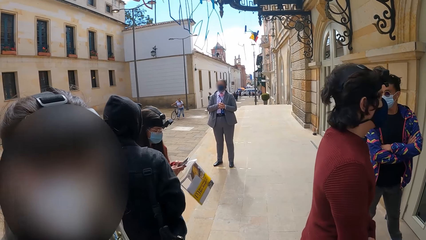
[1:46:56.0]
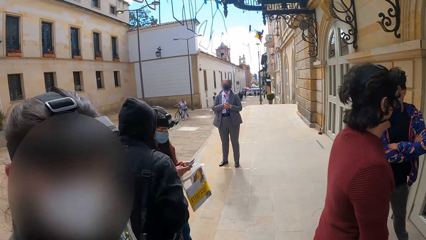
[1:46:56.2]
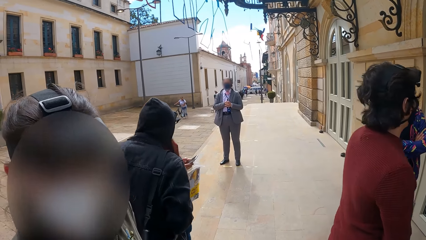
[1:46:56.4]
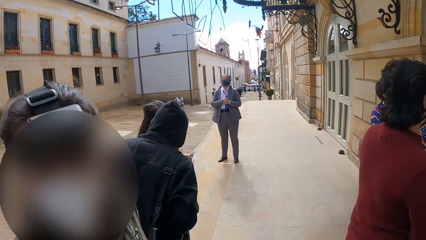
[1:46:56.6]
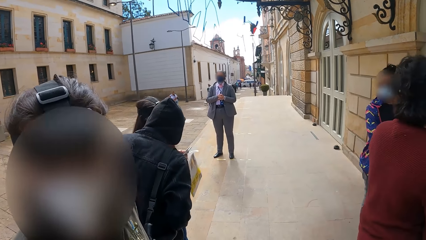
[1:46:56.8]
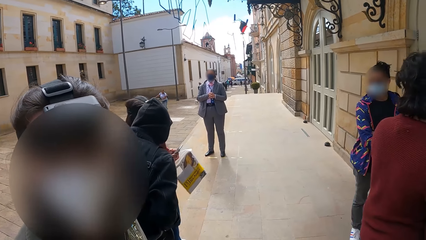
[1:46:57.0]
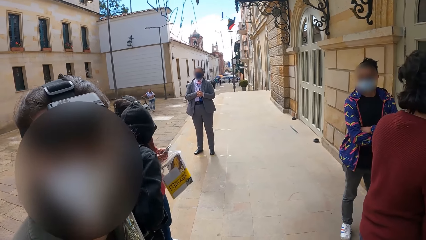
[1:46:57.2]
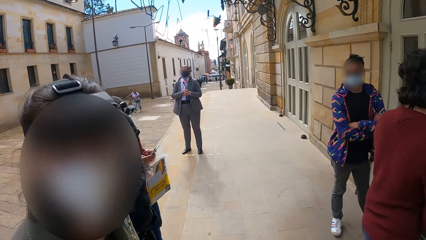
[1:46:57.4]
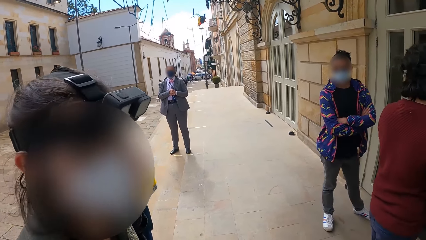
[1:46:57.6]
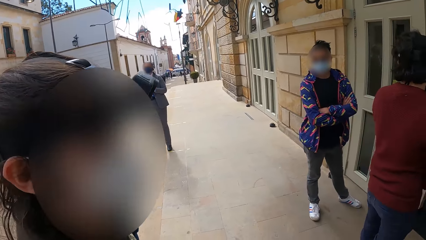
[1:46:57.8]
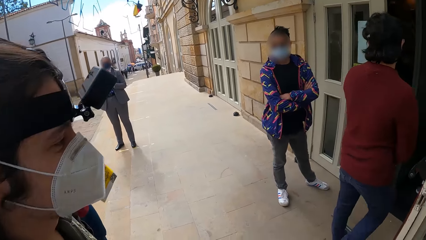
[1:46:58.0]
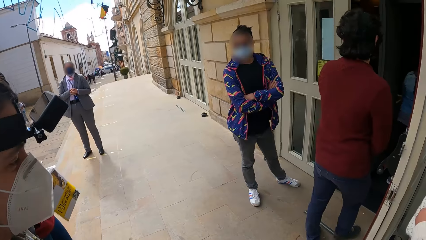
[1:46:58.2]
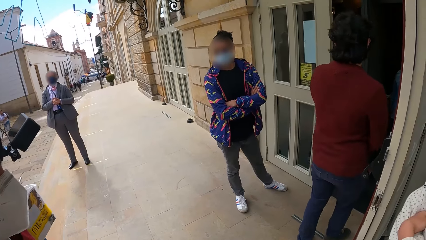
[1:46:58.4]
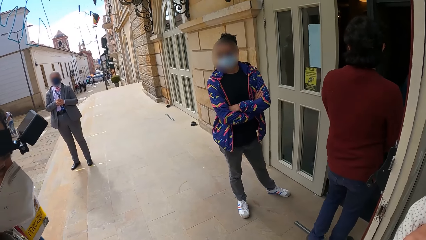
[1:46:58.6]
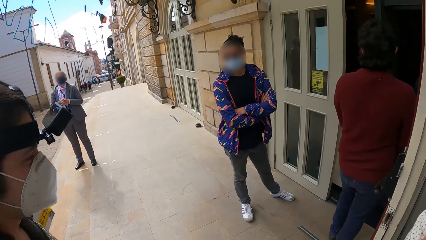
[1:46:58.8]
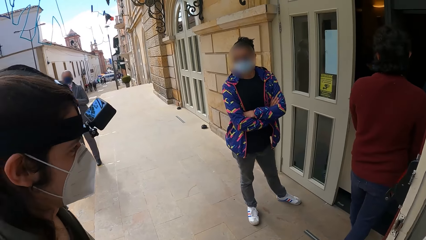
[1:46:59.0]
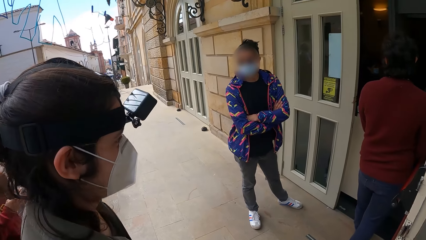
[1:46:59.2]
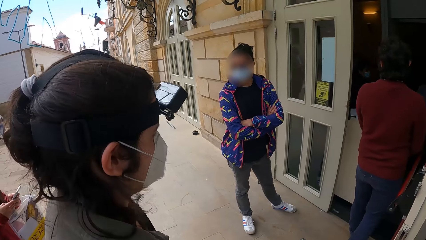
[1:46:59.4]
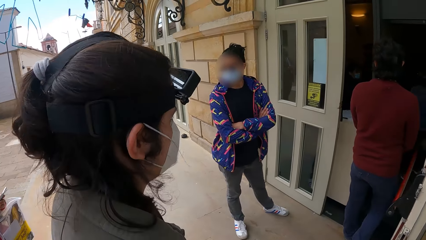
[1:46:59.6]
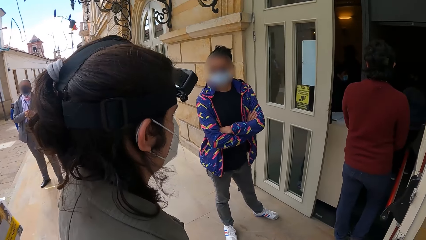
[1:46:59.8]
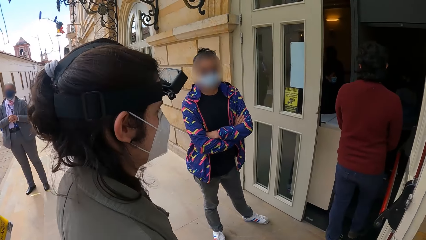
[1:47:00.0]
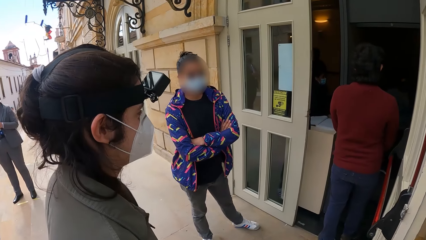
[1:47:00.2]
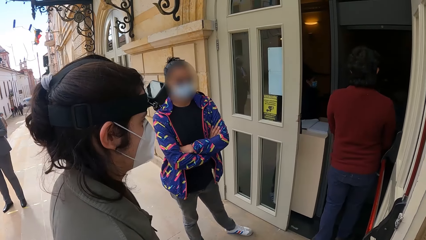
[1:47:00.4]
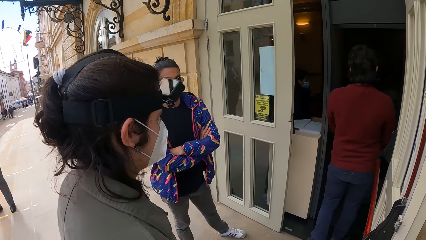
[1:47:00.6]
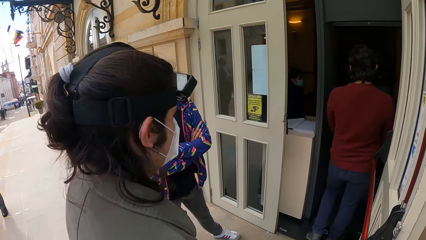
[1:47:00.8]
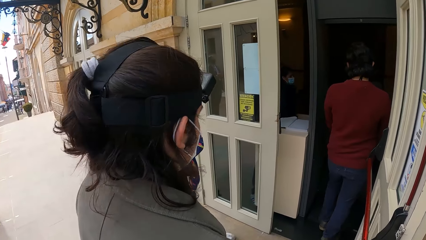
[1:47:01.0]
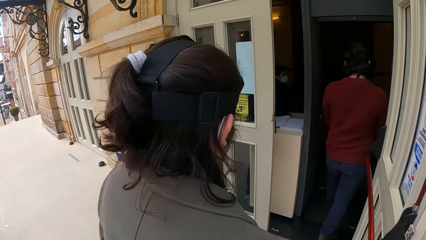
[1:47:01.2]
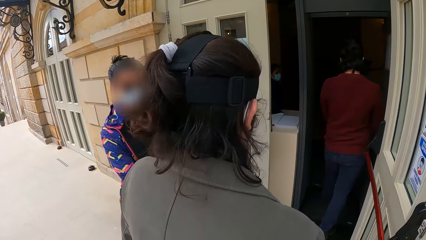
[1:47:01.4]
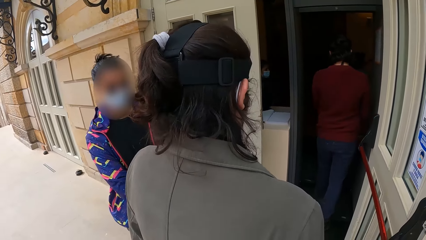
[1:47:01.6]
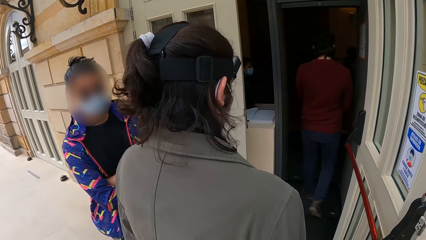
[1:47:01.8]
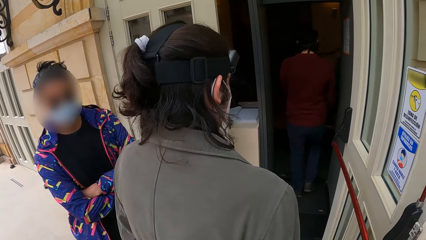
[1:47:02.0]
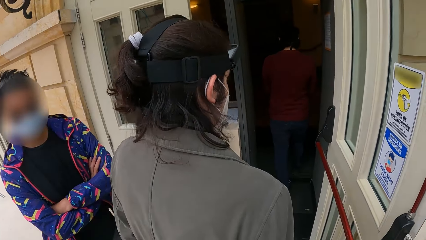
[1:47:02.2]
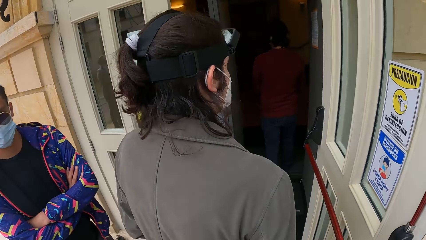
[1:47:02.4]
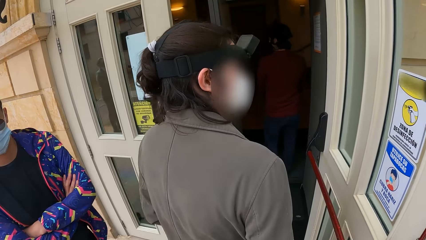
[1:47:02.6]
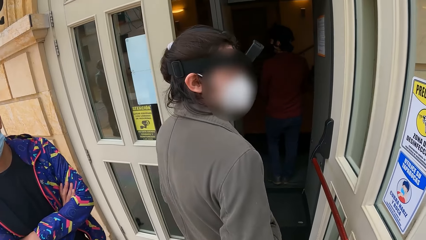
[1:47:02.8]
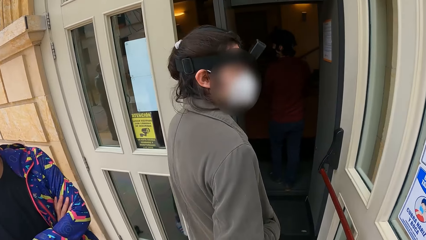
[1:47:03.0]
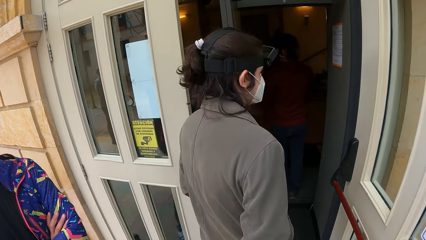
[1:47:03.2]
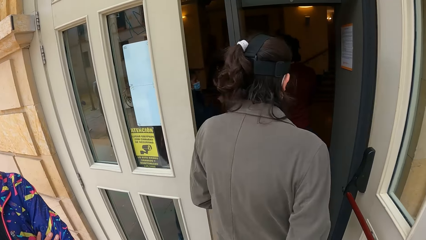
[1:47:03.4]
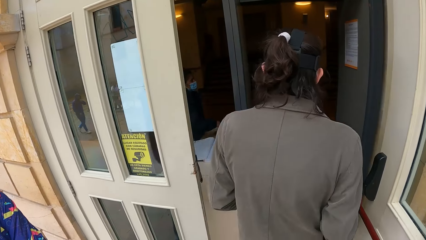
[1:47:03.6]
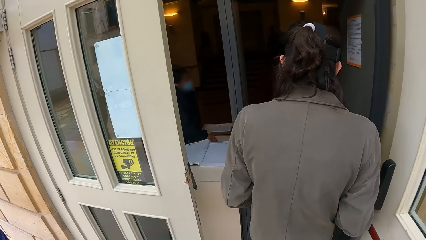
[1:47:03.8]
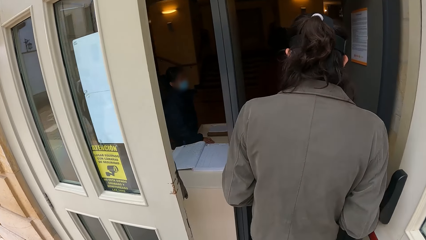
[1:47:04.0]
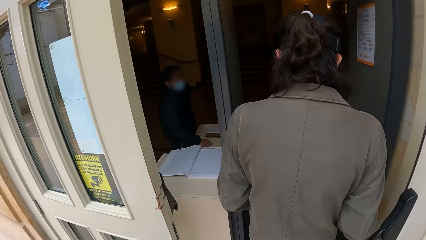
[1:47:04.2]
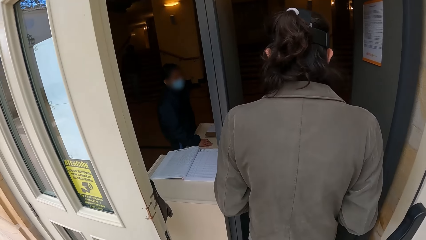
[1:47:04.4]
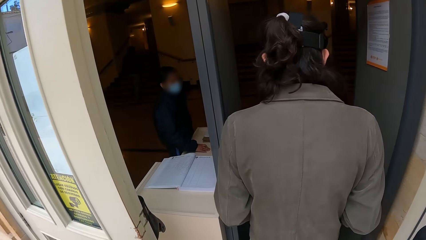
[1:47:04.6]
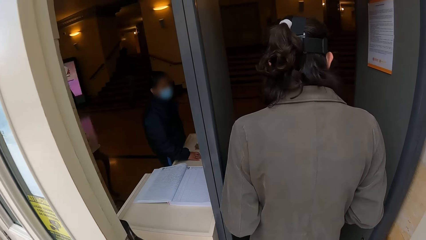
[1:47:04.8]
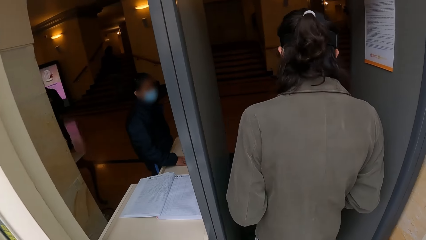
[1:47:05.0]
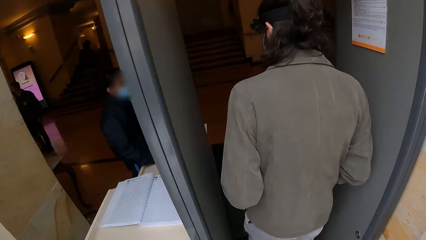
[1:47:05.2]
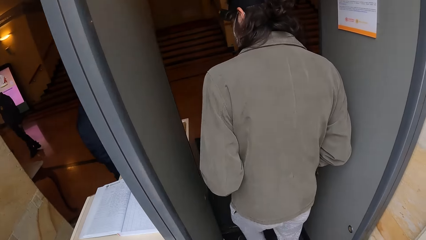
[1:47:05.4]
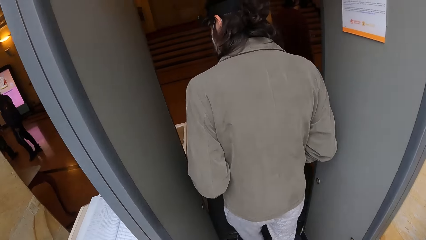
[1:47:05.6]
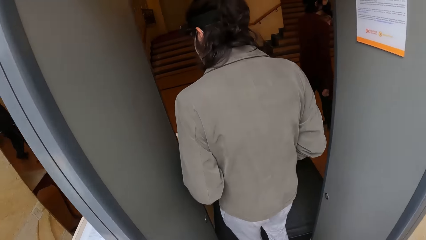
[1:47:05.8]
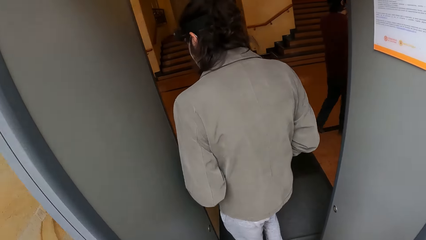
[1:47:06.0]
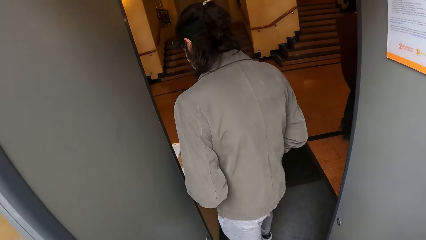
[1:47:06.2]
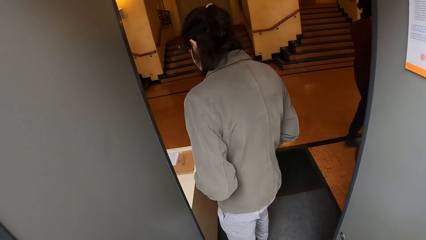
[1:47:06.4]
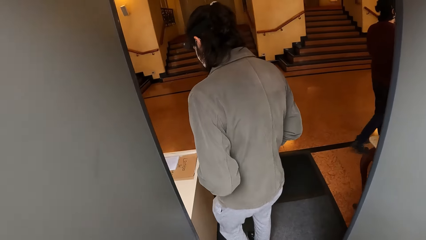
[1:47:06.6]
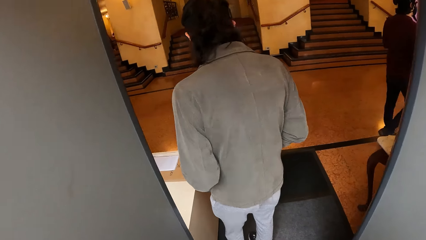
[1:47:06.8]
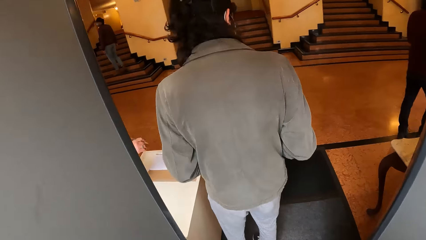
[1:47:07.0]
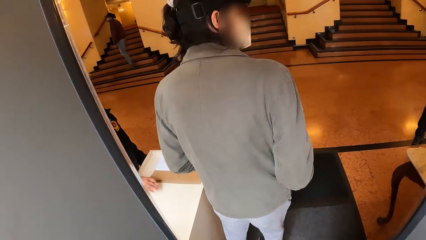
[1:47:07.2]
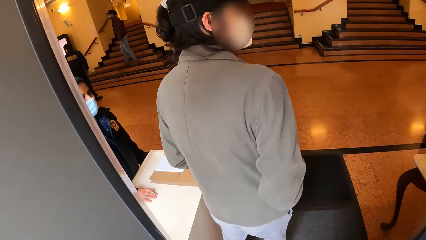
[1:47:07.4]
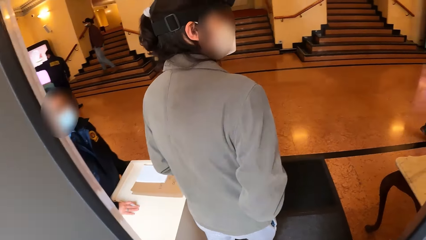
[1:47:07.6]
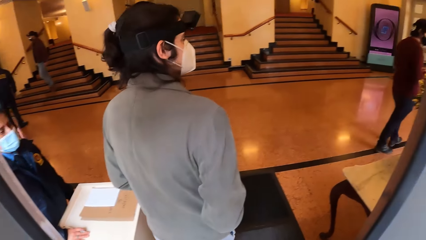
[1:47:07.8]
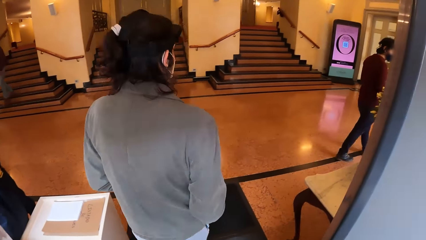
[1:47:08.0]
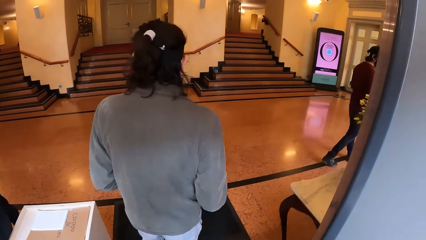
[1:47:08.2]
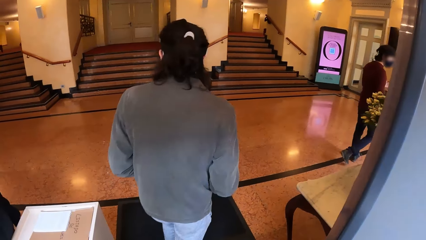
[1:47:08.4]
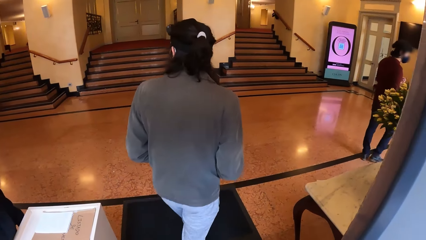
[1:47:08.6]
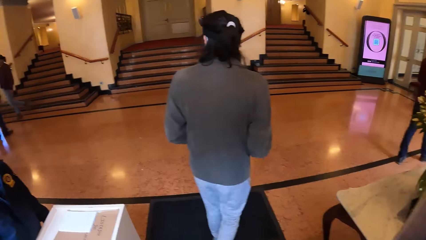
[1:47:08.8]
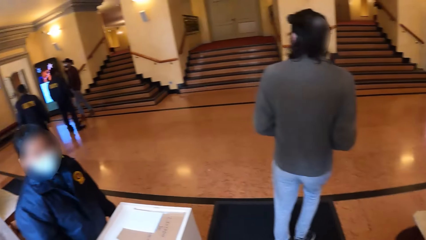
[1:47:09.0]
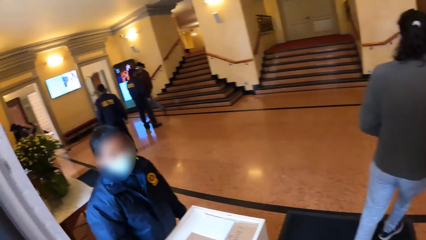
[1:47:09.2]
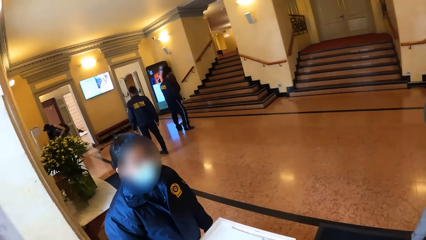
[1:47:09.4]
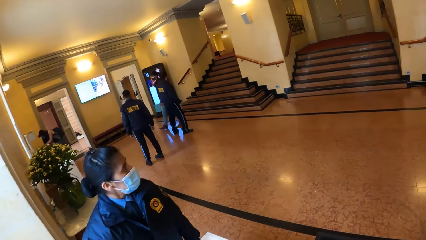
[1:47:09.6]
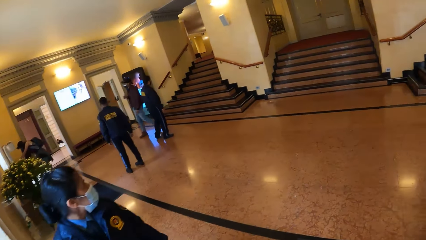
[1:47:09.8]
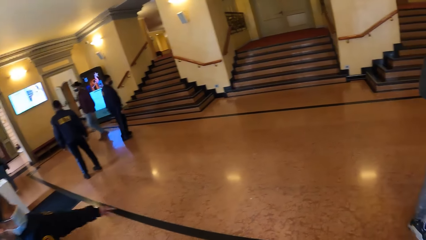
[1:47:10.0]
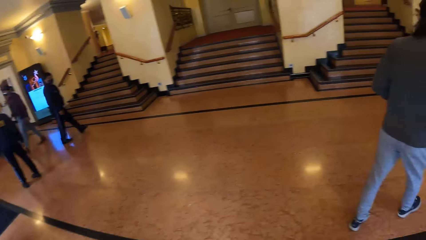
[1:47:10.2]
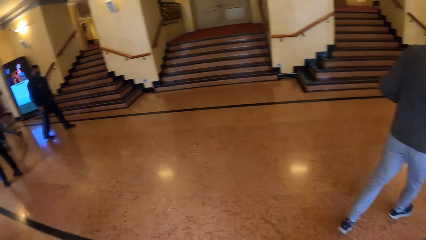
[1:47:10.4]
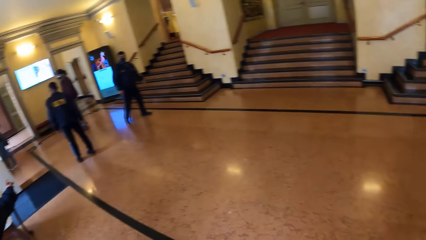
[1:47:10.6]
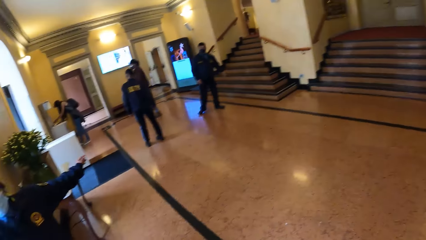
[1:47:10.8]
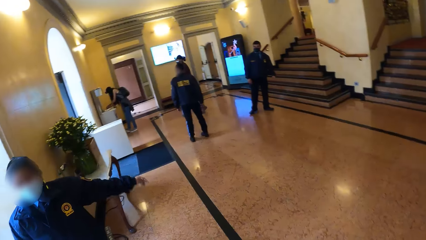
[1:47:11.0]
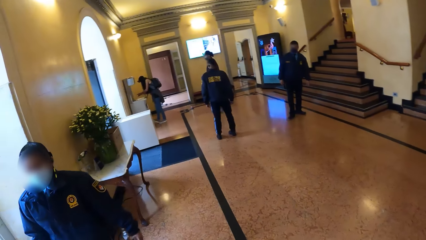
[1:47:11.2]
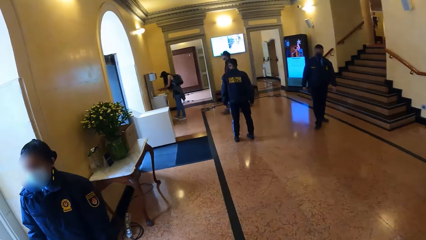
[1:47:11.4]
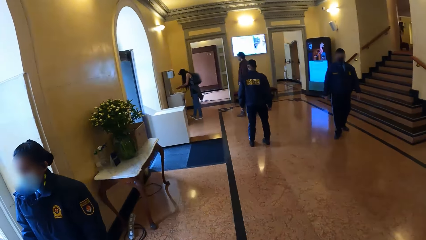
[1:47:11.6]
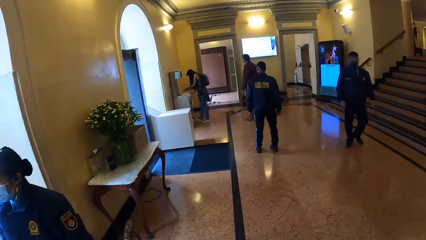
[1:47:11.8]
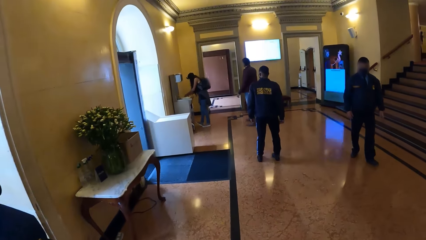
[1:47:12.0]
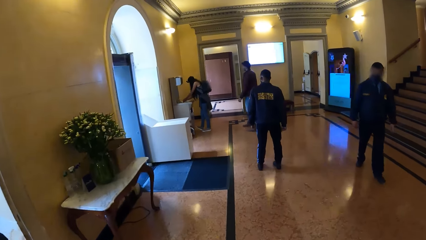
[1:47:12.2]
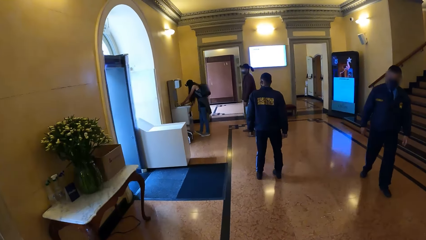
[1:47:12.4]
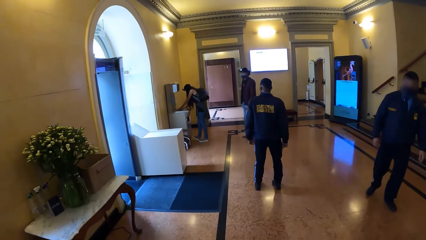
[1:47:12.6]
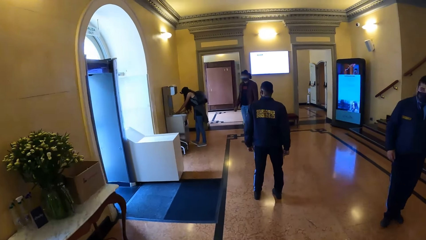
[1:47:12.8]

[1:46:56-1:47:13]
The camera wearer enters the house with the friends. A woman converses with the camera wearer. The woman at the reception points with her left hand.
